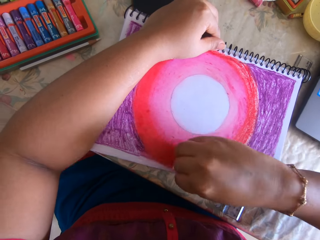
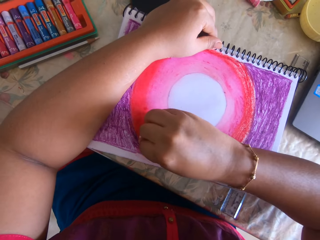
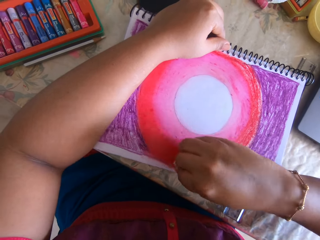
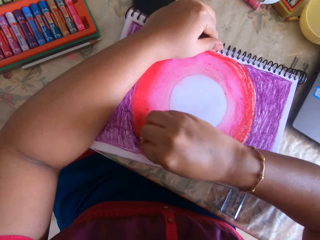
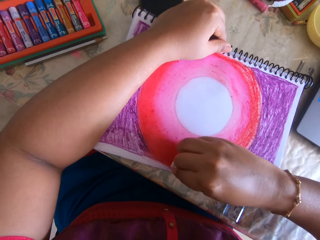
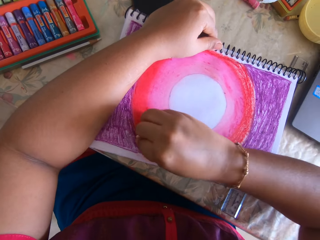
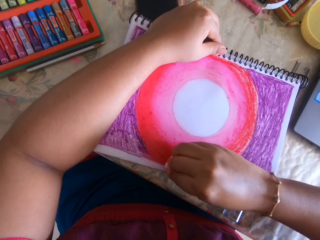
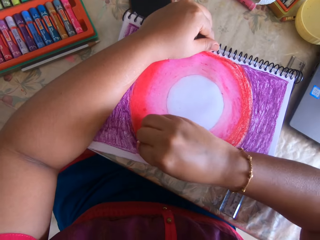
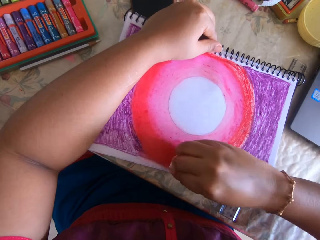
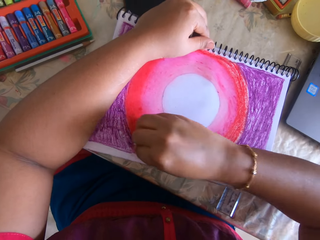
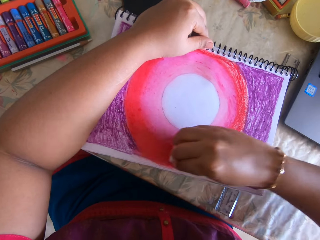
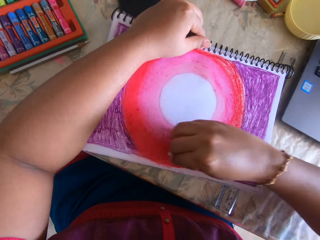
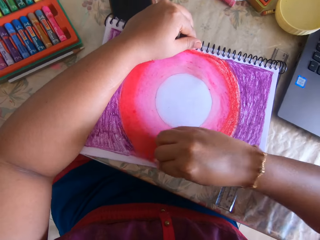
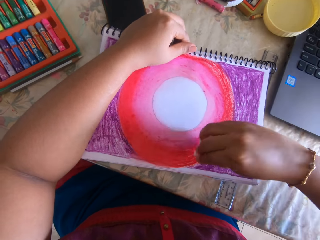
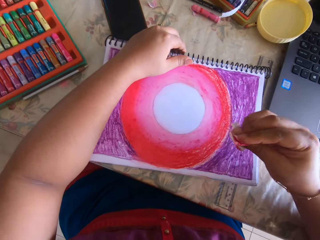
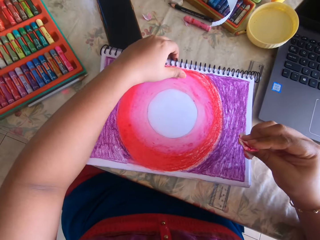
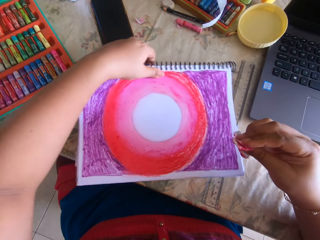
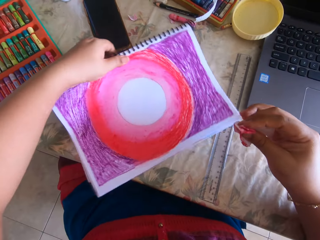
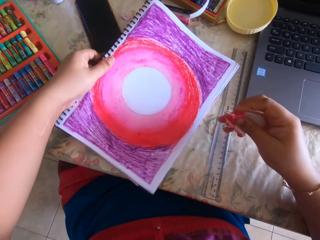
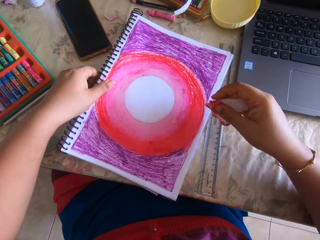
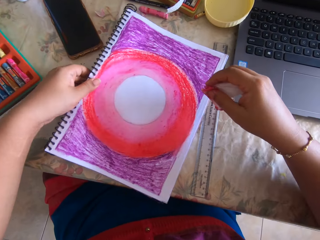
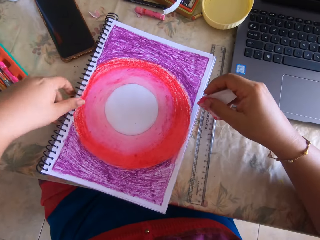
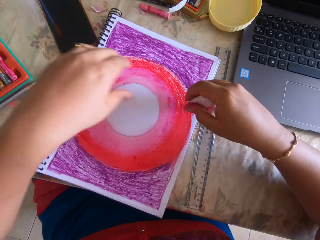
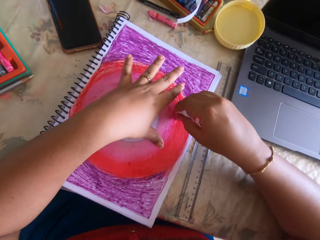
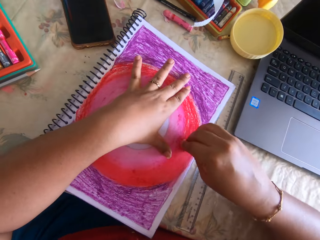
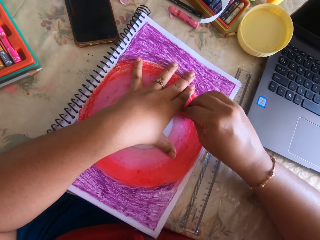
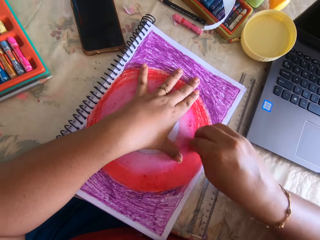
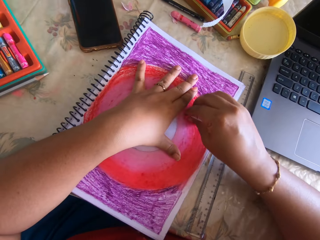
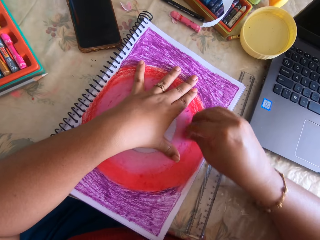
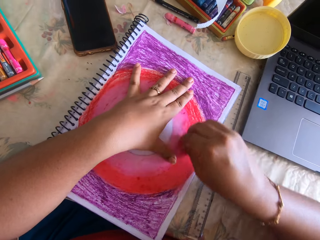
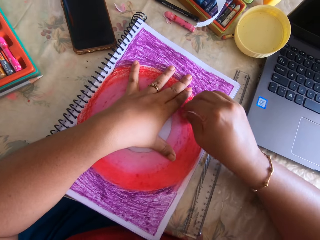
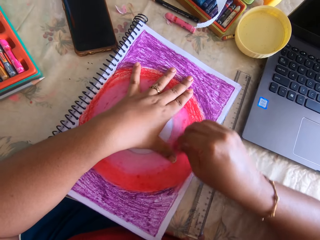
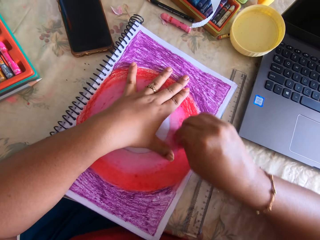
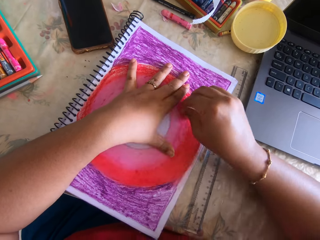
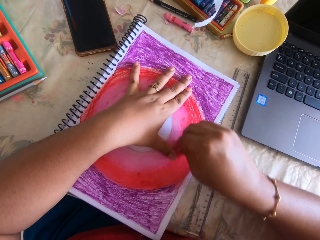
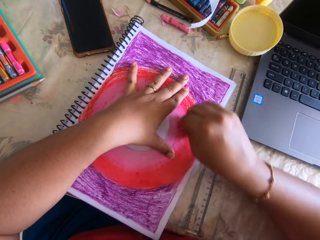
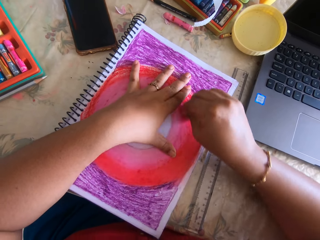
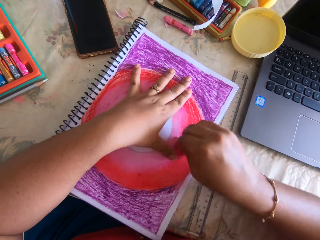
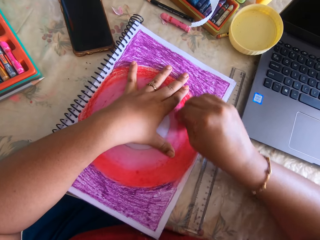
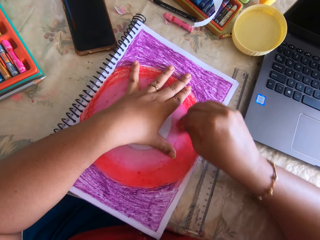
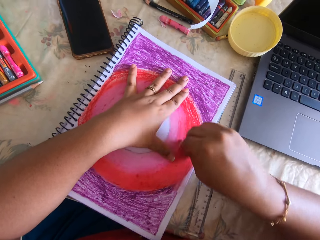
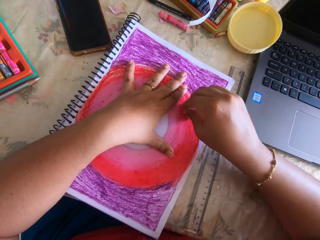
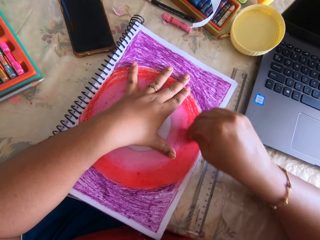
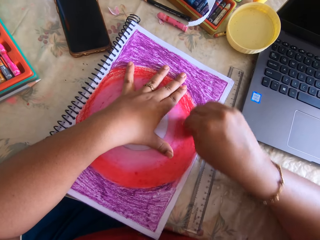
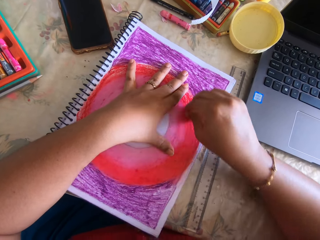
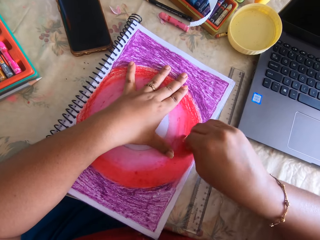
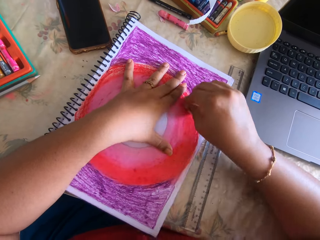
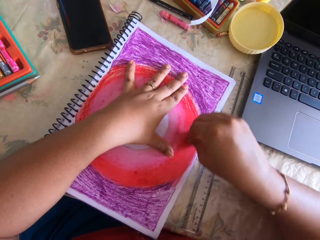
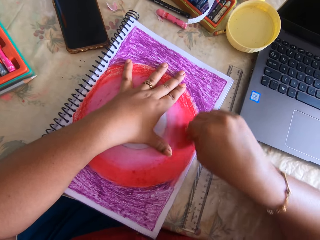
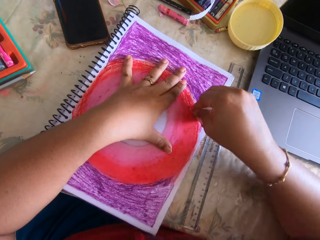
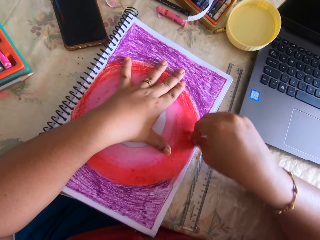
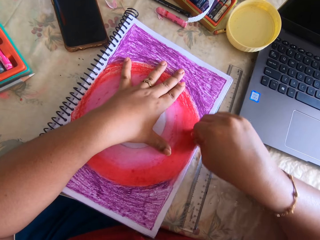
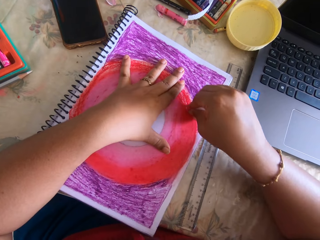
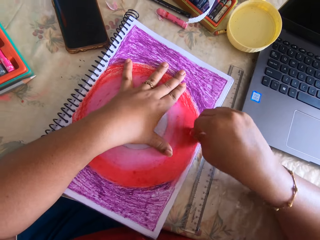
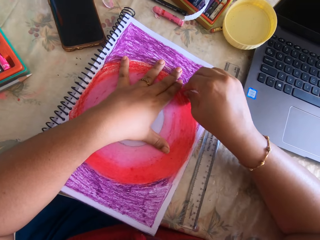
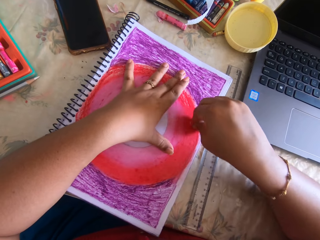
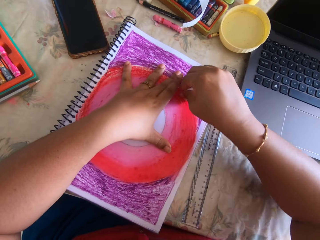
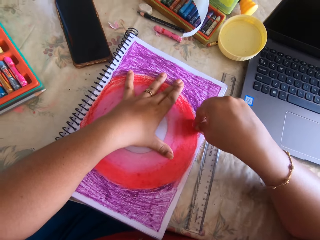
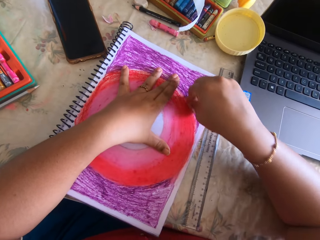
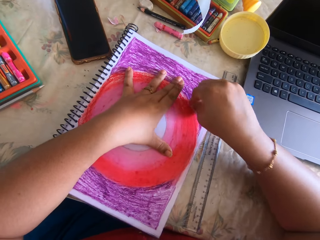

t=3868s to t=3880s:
The camera wearer rotates the notebook. They place a hand on the painting. They polish paint on a drawing.

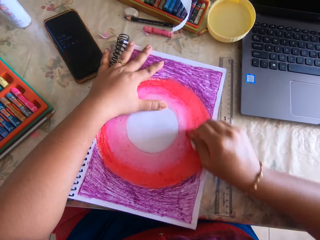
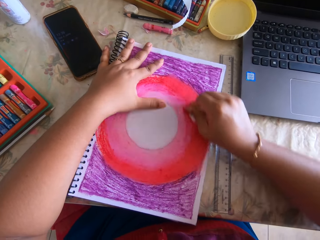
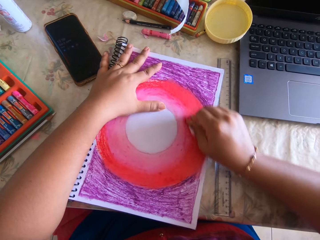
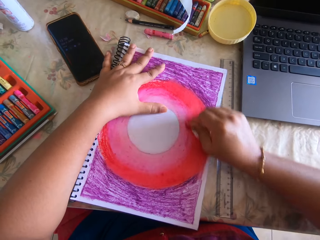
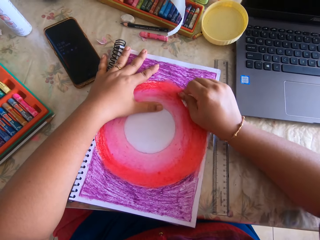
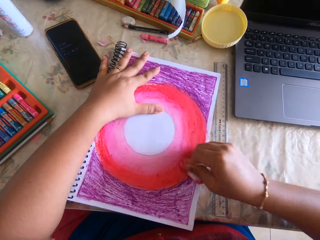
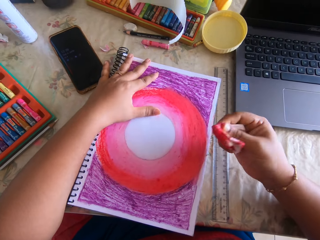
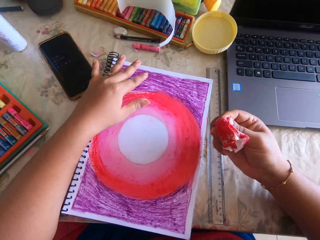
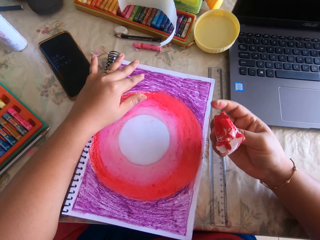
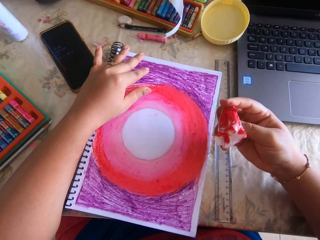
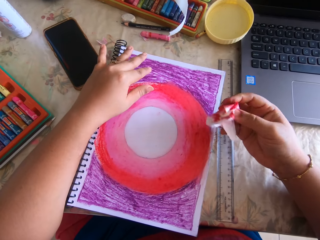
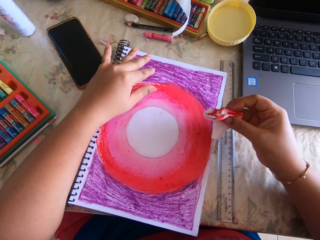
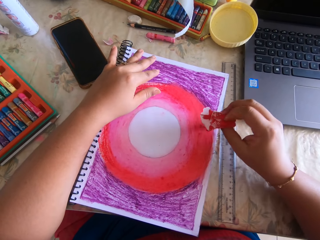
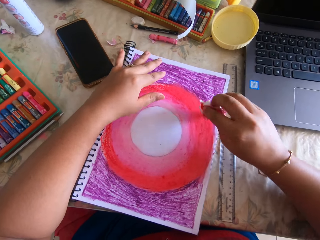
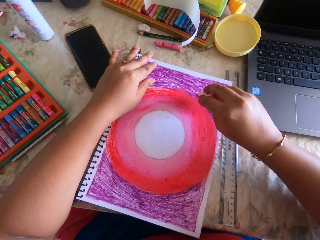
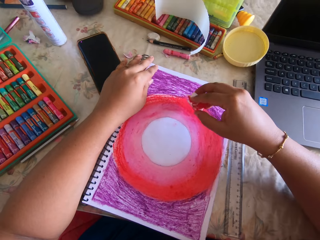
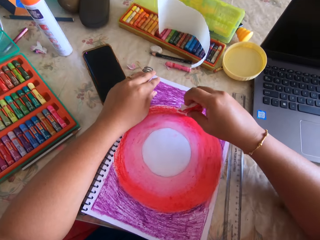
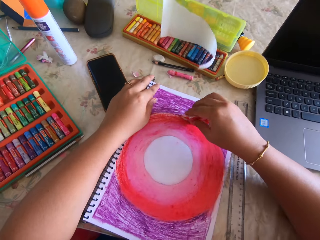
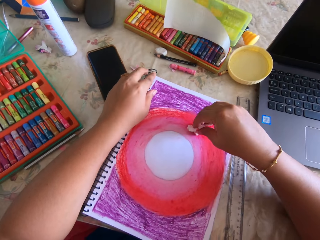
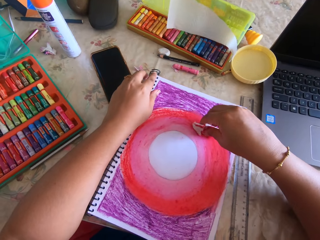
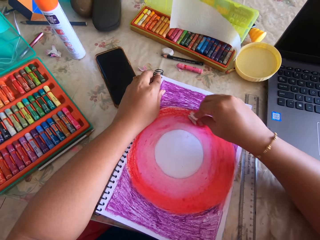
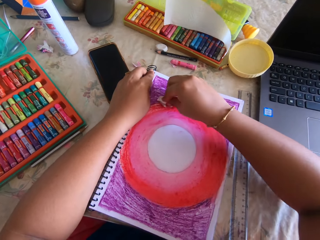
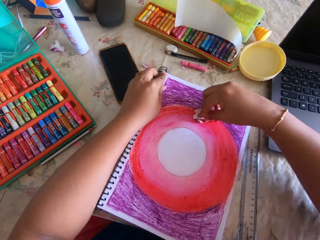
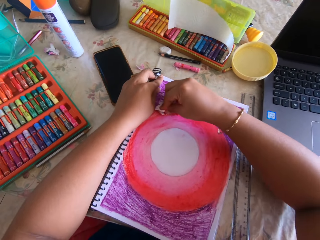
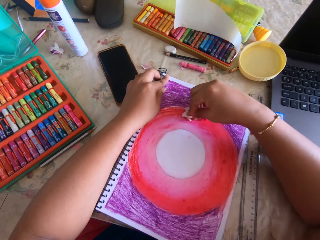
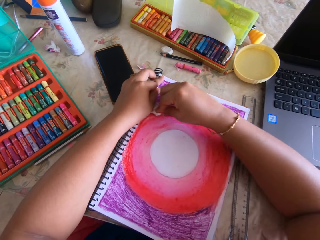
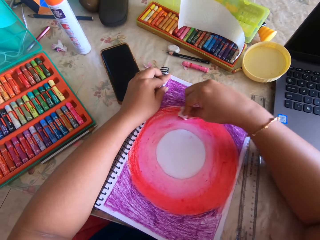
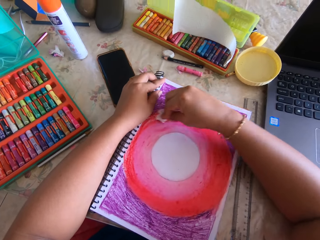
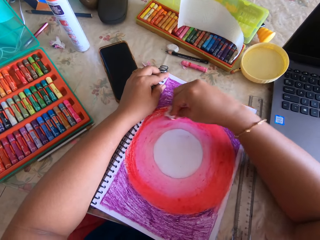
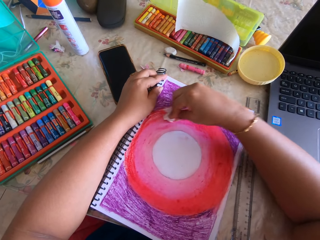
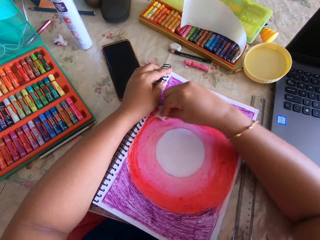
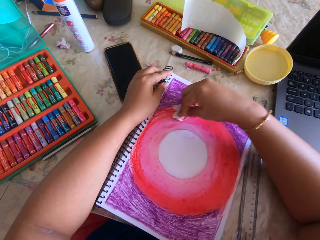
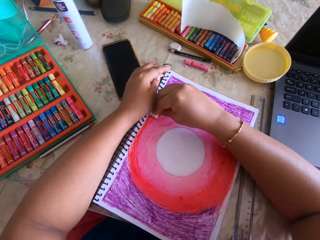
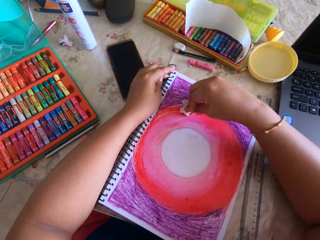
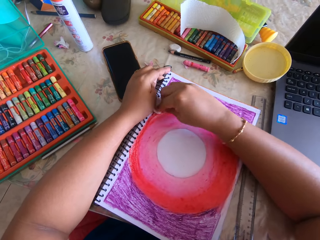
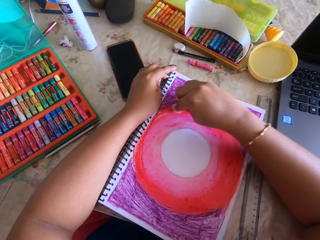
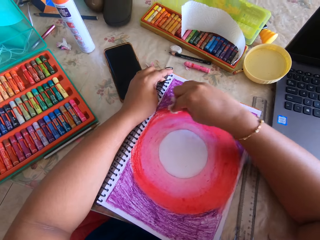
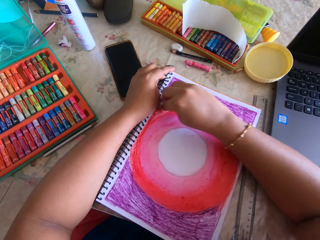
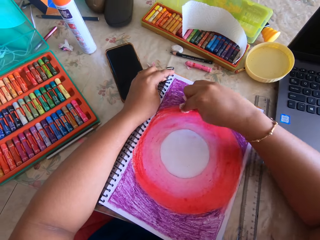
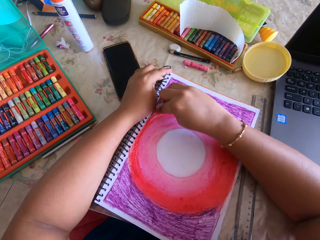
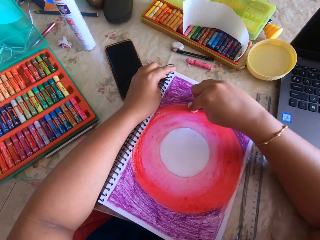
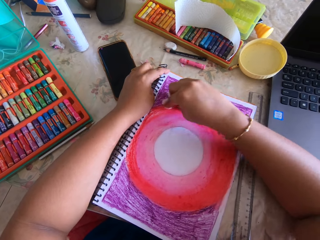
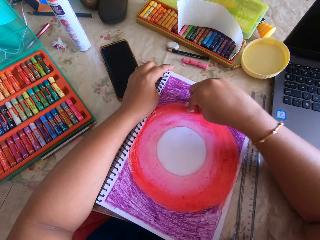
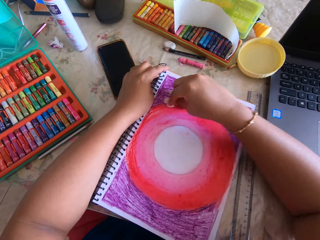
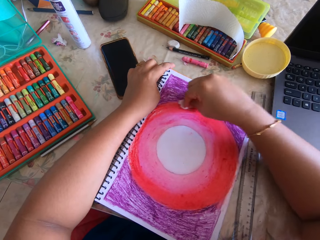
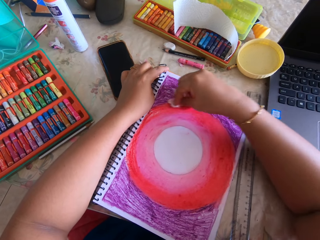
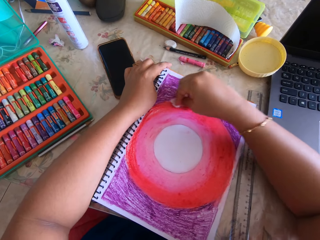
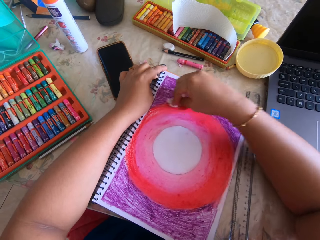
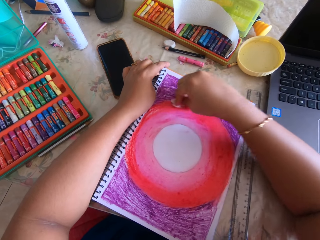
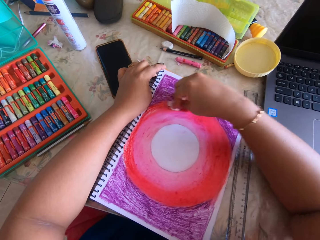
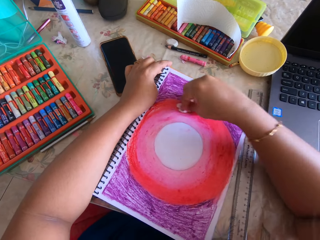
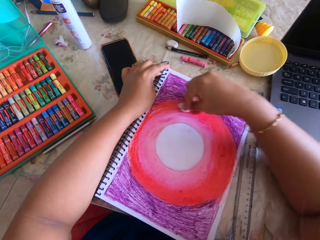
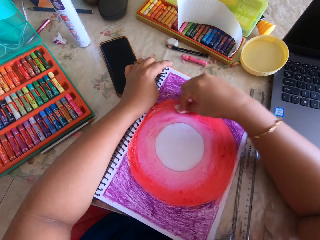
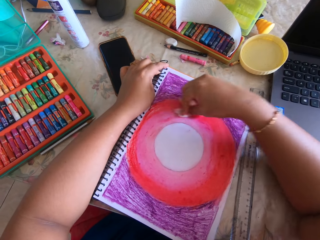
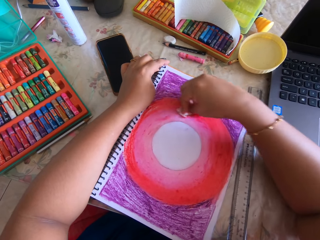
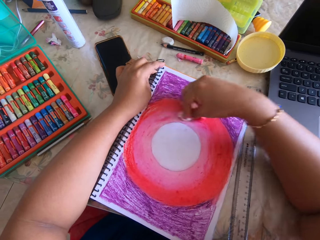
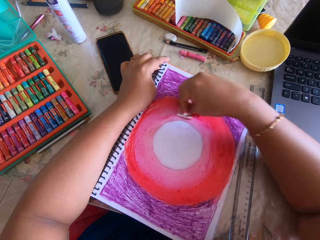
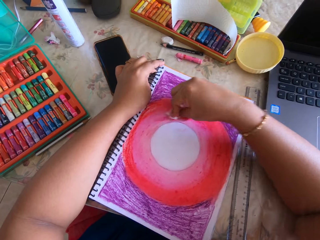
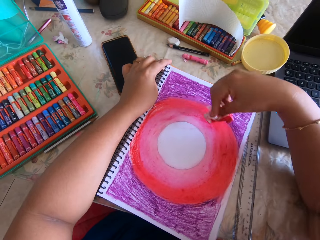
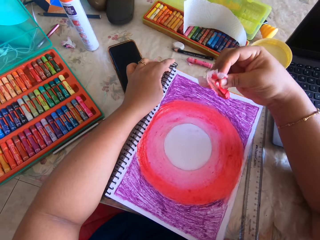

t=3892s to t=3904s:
The camera wearer looks at the paper. They polish paint on a drawing.
